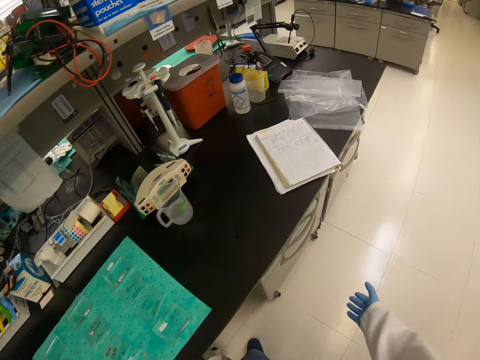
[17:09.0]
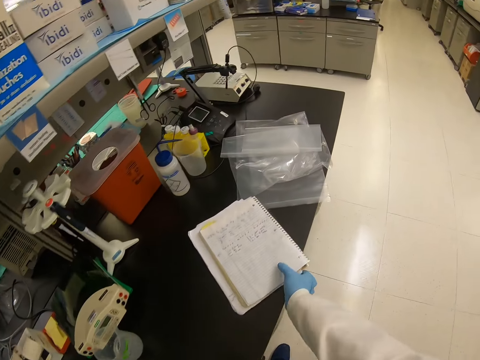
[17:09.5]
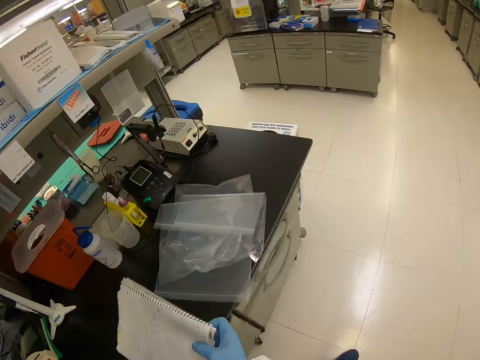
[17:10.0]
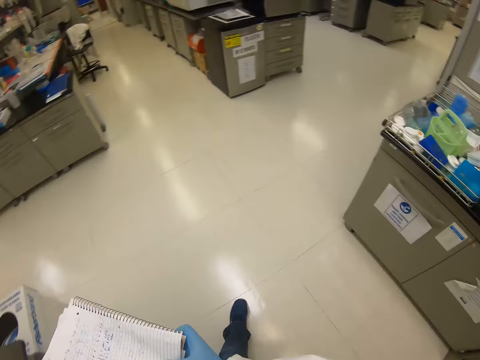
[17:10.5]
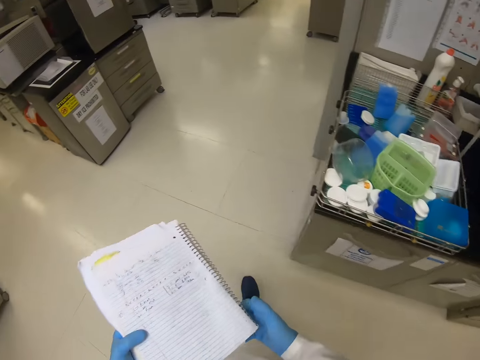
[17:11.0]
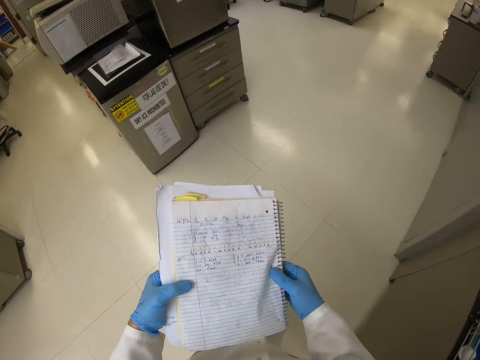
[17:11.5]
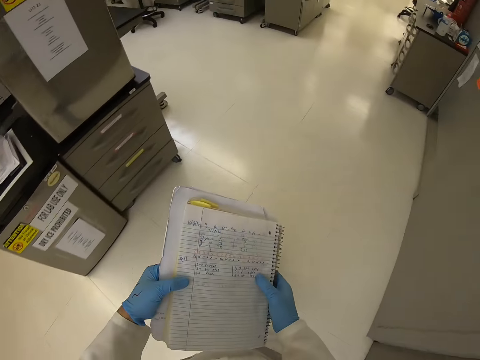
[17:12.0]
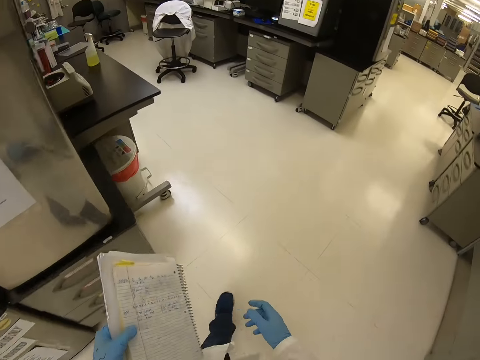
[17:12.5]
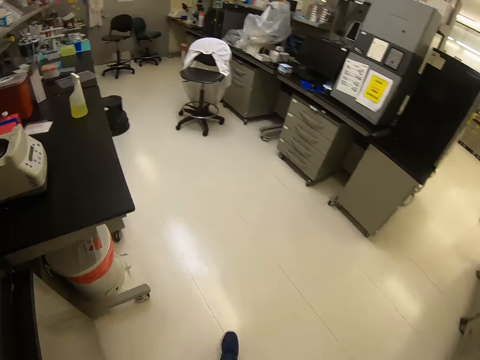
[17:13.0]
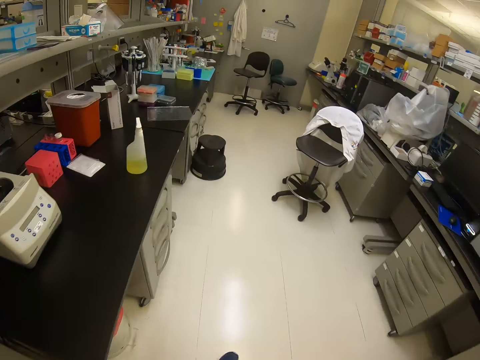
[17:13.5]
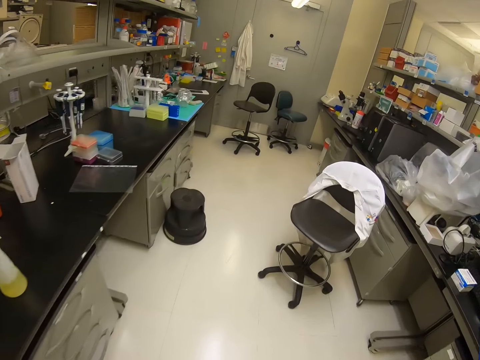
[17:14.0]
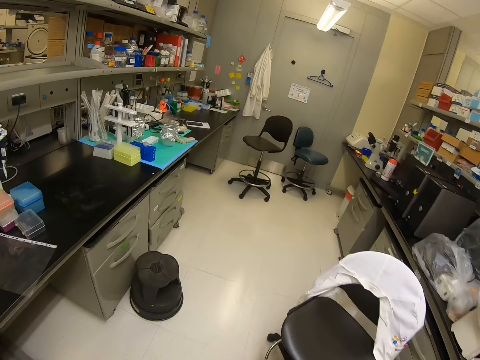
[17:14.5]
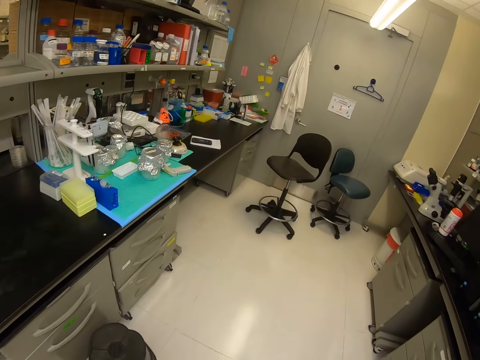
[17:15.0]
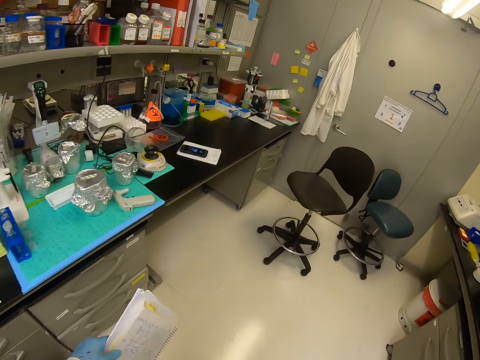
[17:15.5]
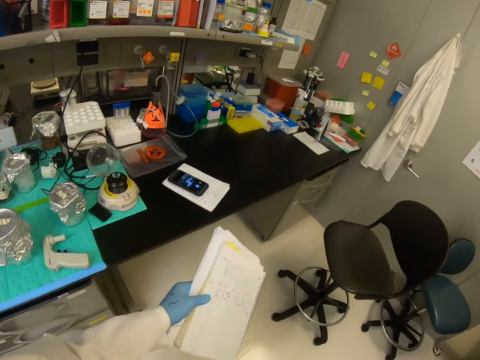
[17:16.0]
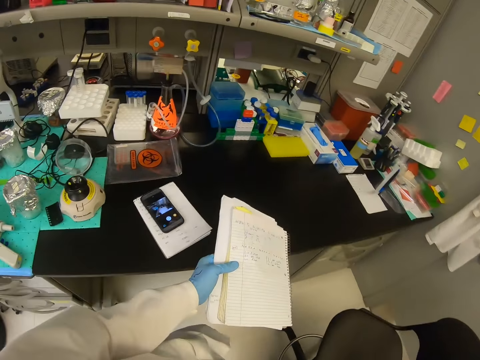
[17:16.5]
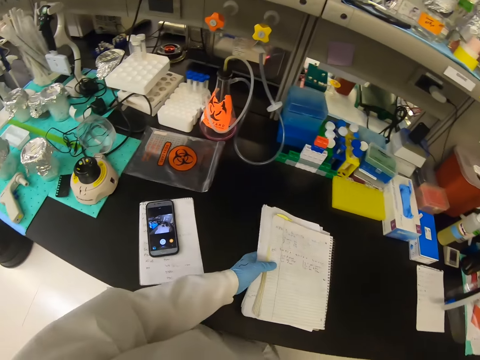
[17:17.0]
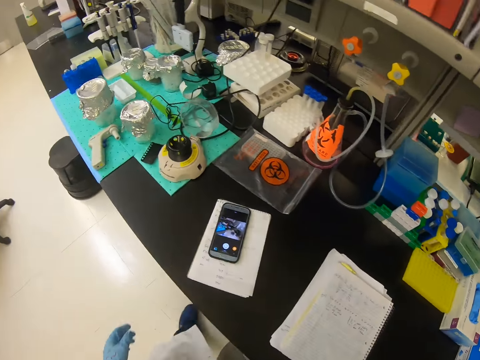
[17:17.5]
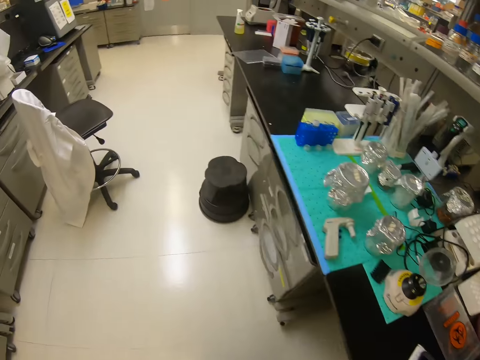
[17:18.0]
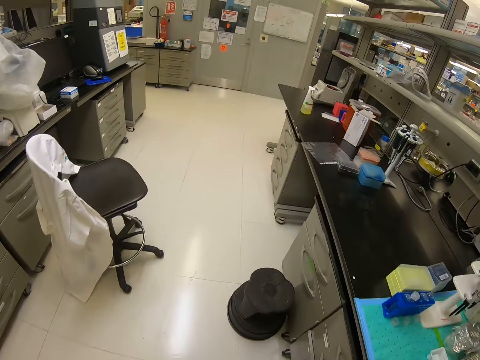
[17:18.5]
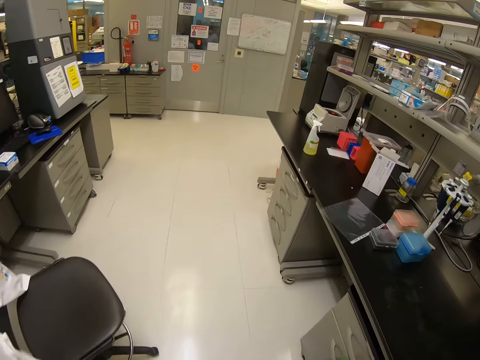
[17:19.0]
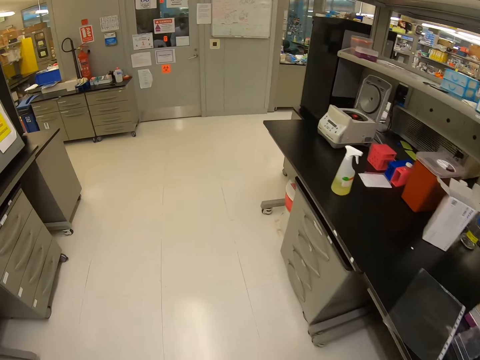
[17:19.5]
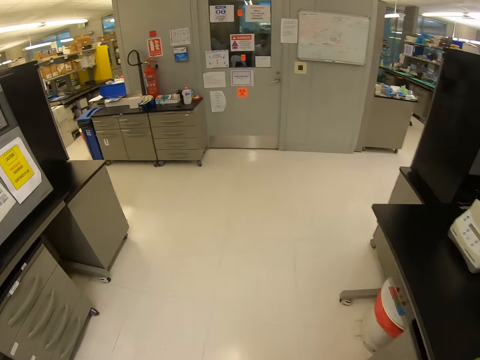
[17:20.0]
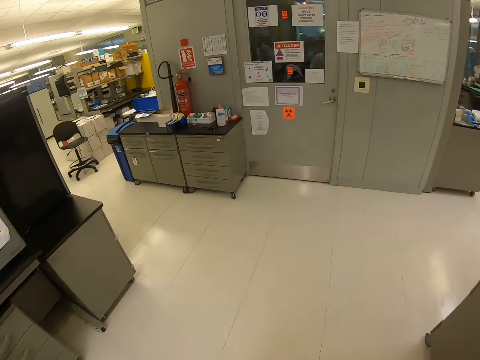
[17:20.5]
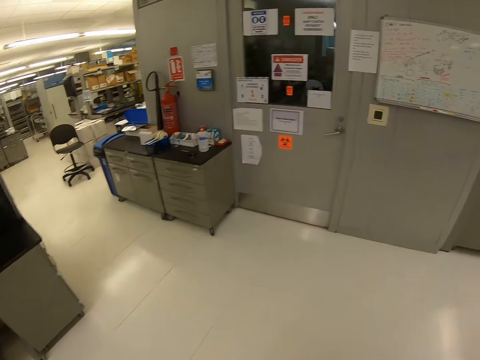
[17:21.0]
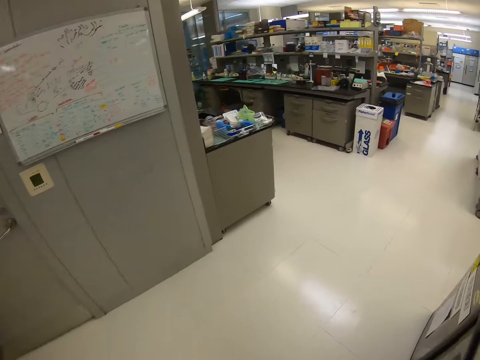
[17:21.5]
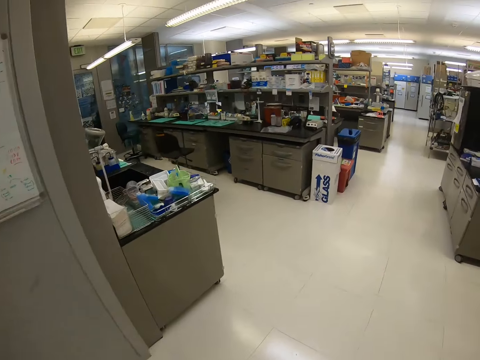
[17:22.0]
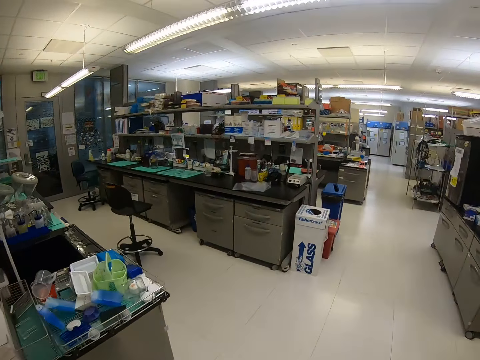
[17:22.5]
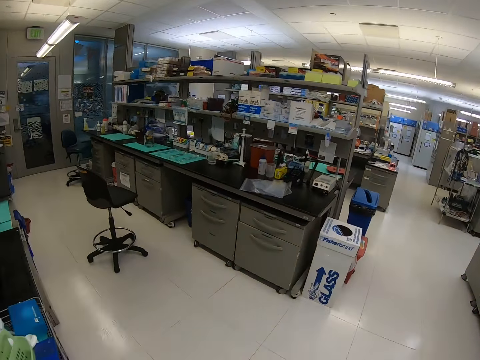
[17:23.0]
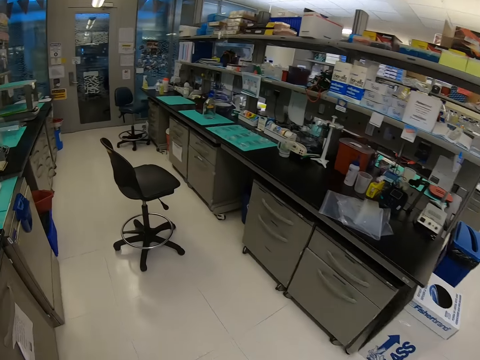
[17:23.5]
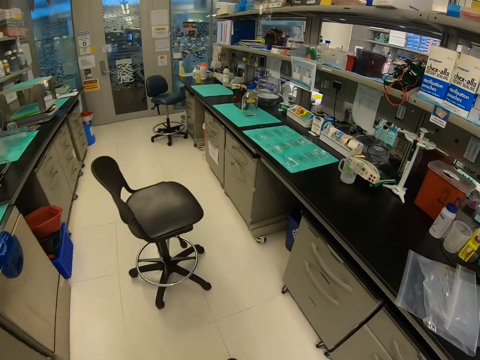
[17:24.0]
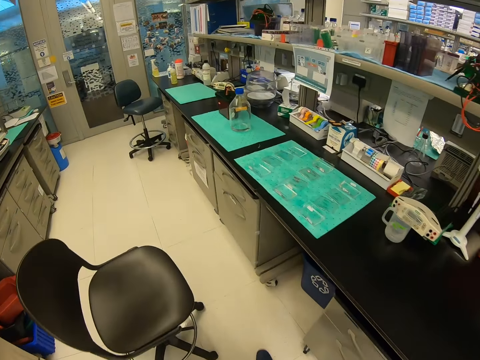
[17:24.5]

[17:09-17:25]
The camera wearer picks up the book. He puts the book on the counter with his left hand. He walks in the laboratory.

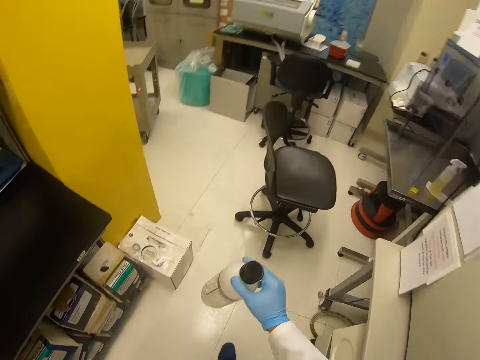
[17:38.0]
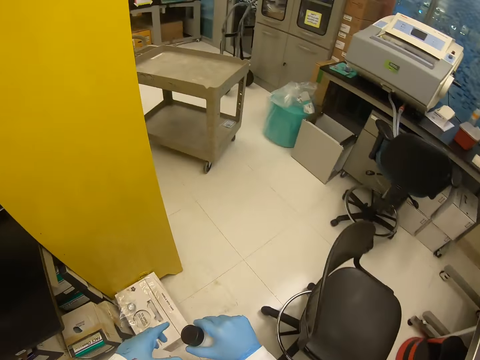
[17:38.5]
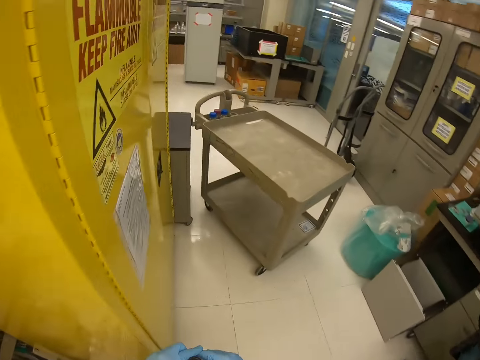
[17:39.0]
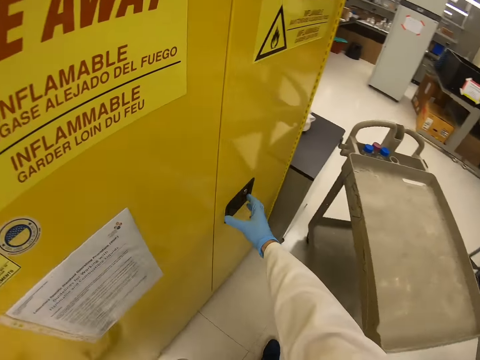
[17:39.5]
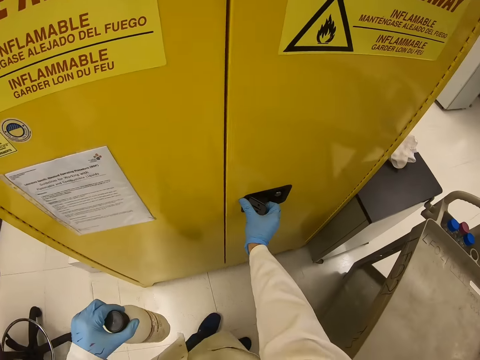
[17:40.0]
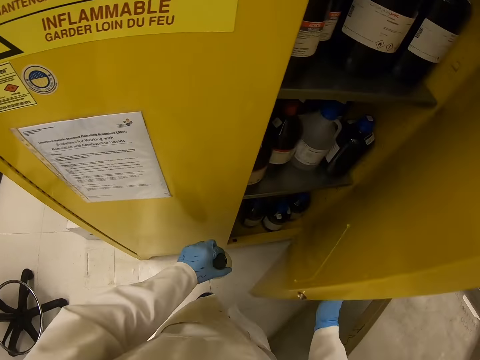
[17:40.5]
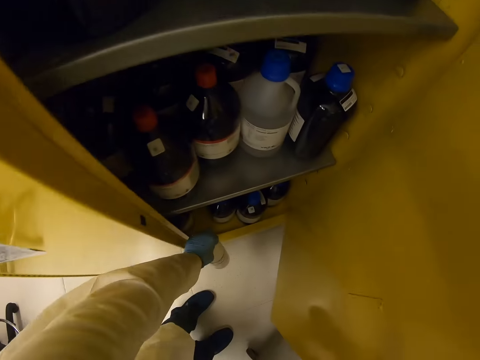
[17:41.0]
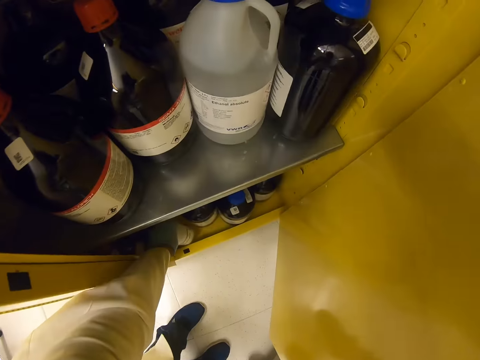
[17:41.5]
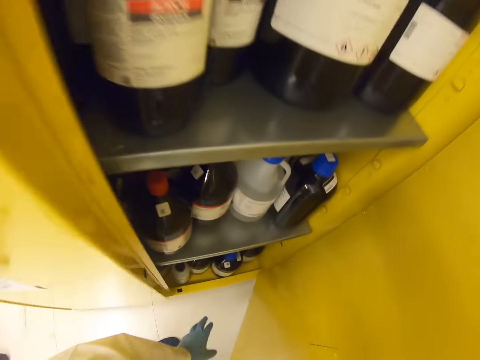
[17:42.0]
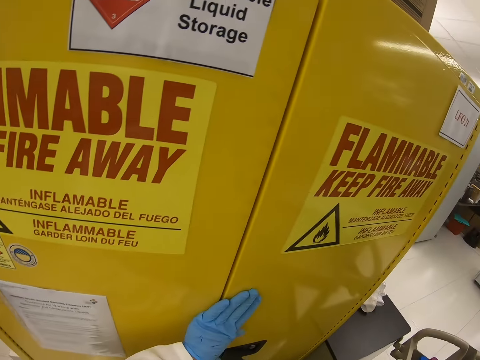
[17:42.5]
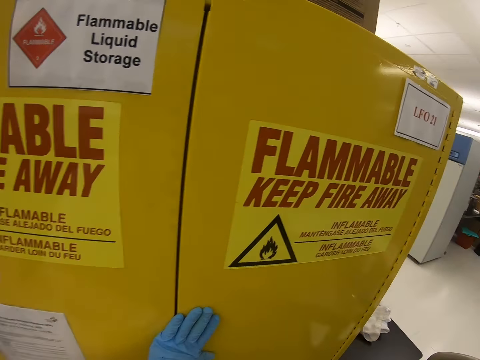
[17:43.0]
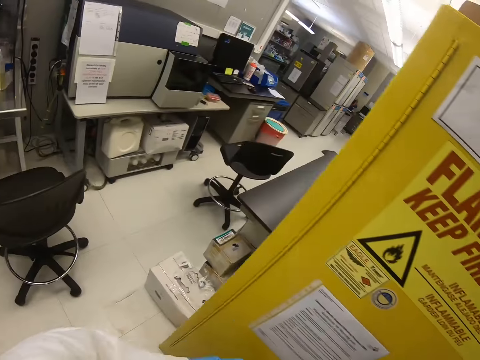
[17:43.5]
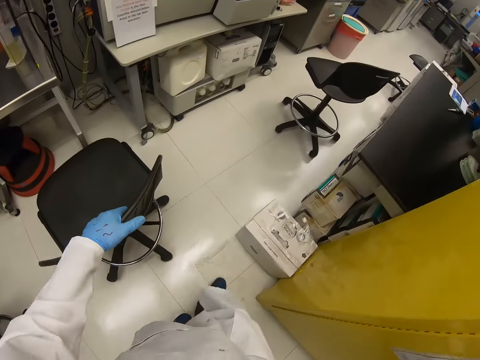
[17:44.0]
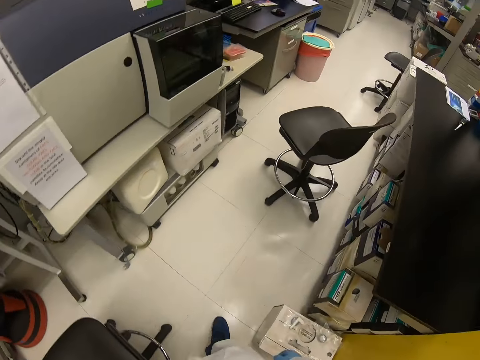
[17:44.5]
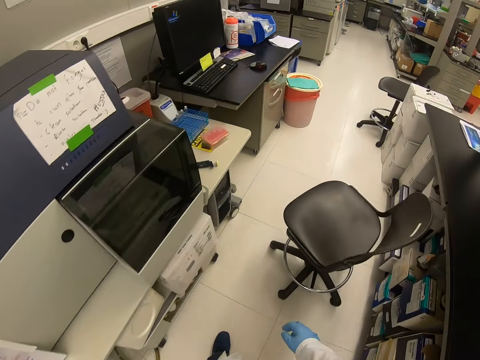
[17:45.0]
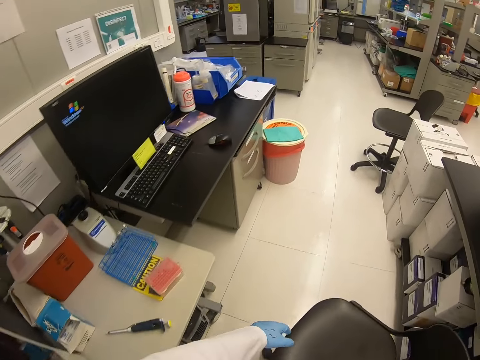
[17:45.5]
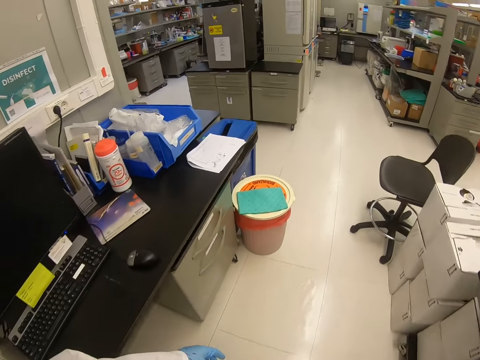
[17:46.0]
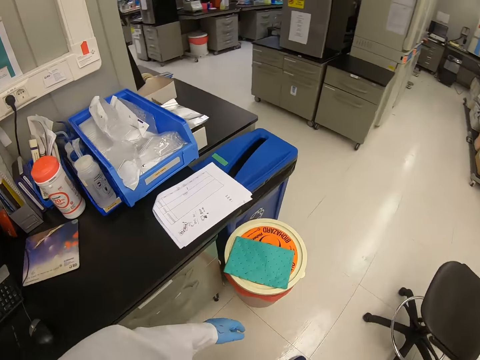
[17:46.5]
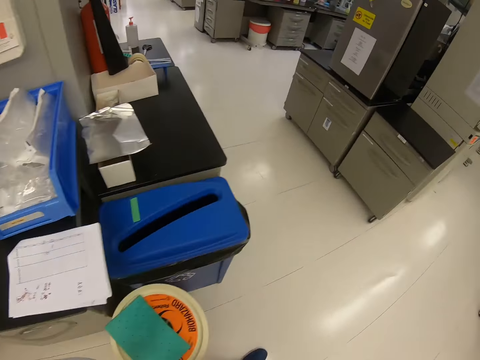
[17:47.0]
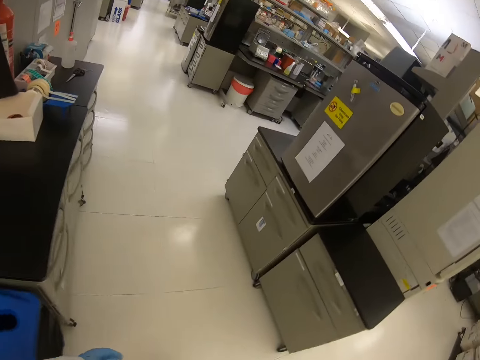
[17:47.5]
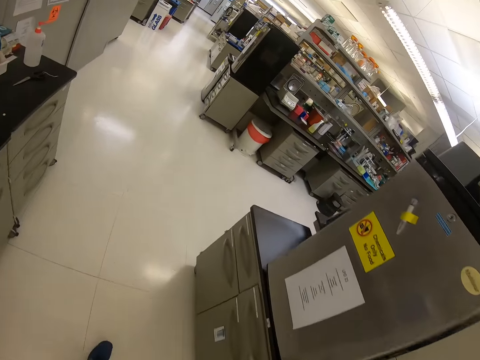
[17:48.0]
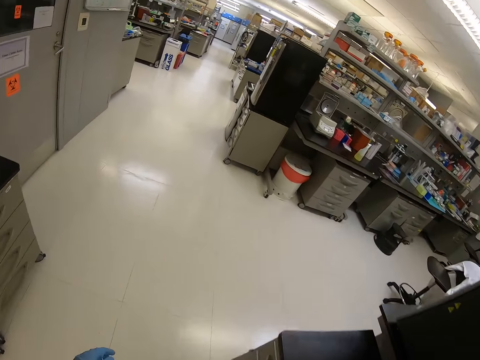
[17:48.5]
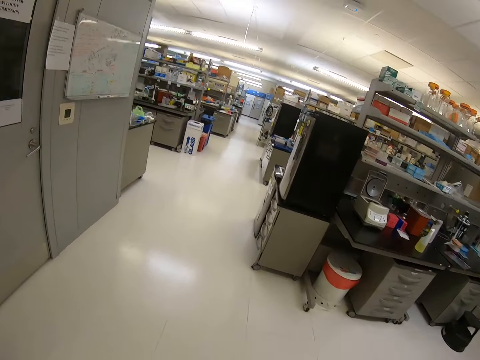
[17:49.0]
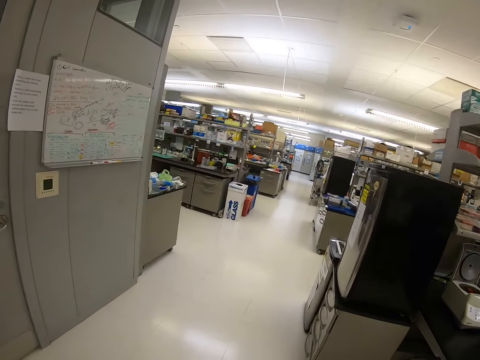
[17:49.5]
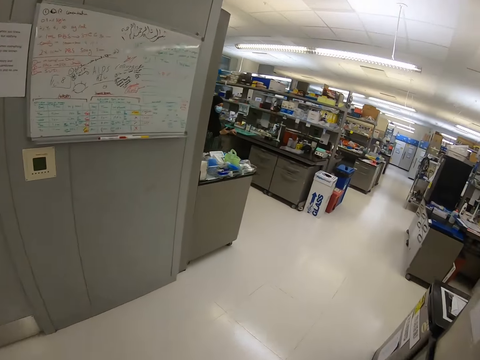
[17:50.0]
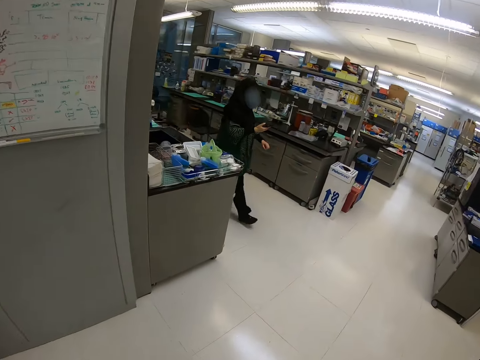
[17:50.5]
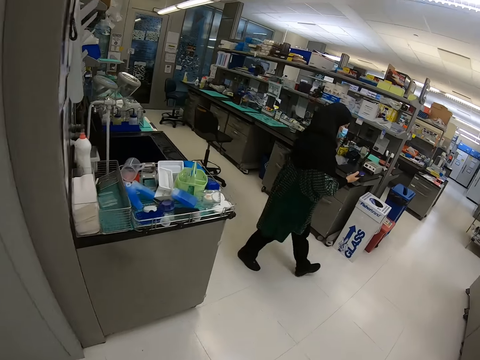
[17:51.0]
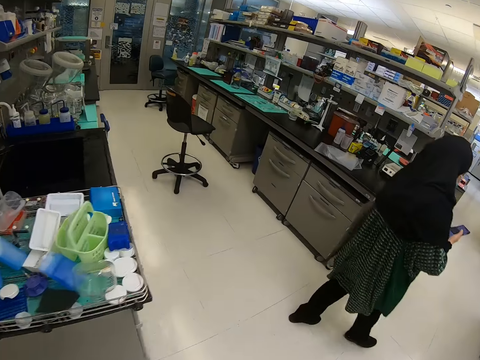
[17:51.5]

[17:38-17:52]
The camera wearer opens a door with his right hand. He puts the bottle of something in the shelf or flammable liquid store. He closes the door with his left hand. He walks in the laboratory.
